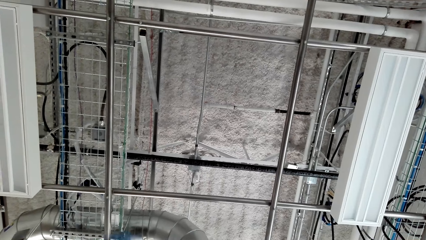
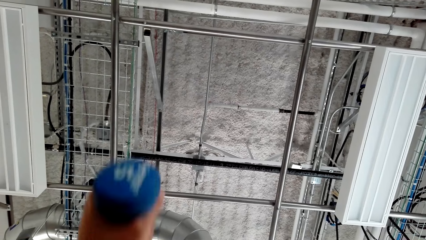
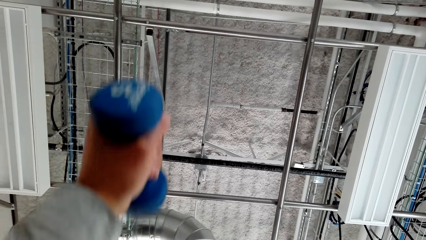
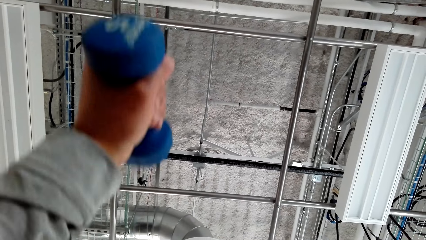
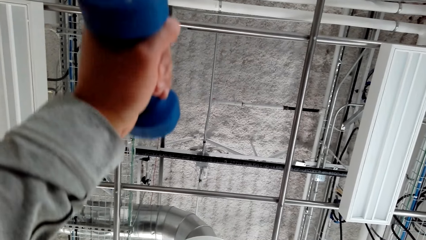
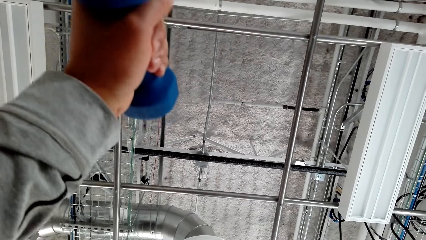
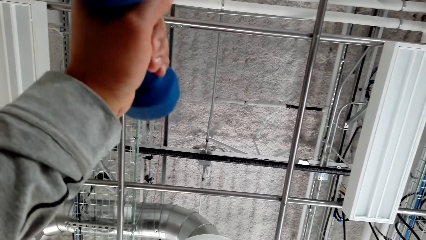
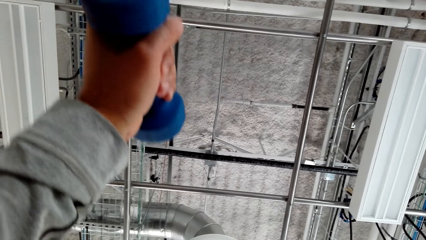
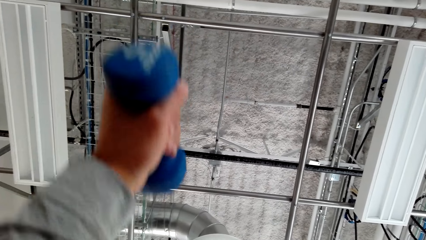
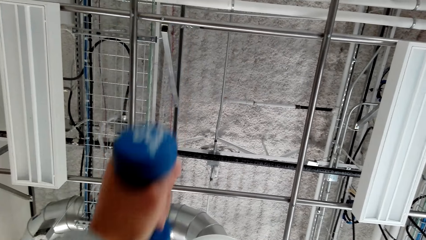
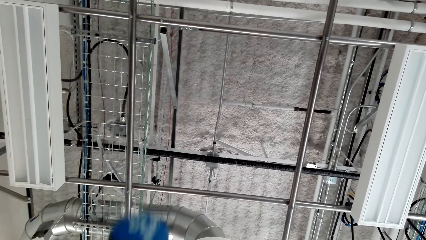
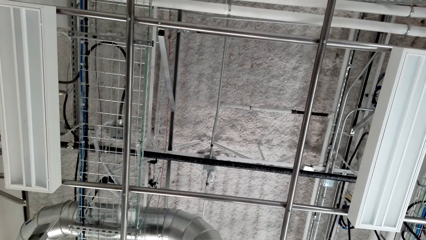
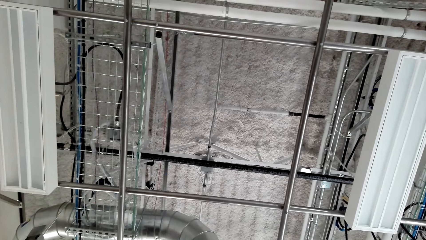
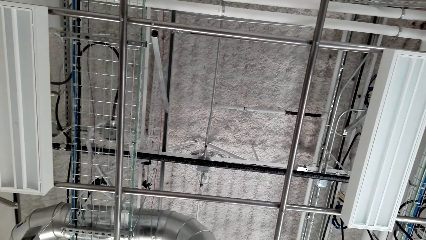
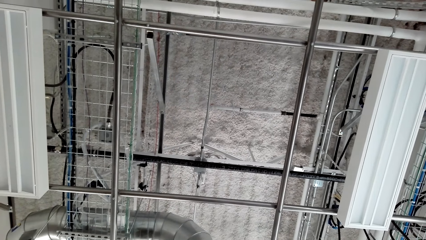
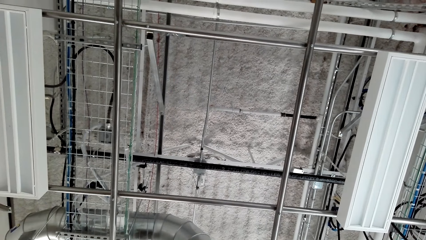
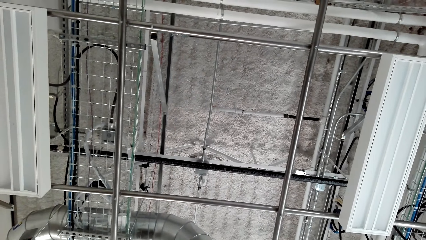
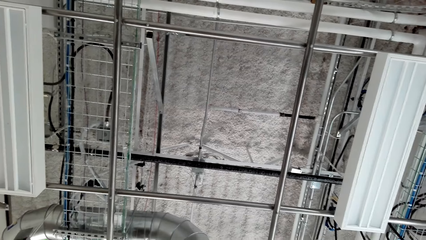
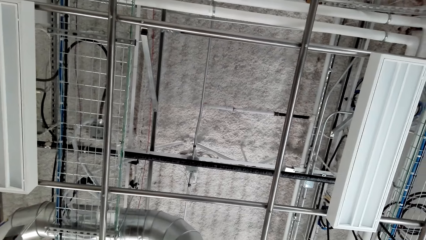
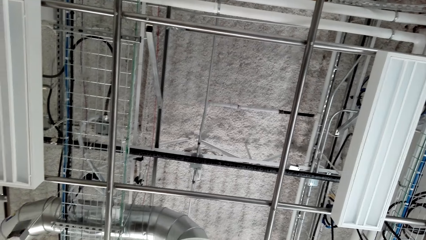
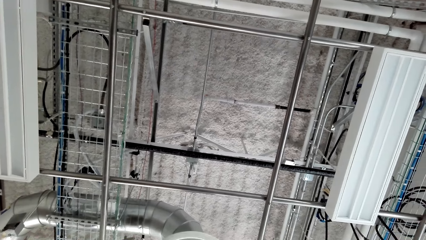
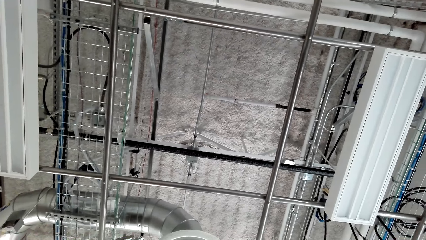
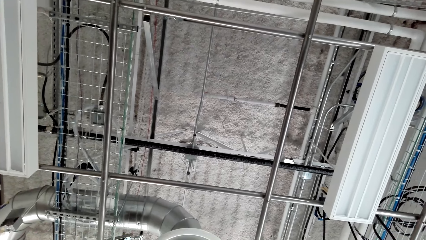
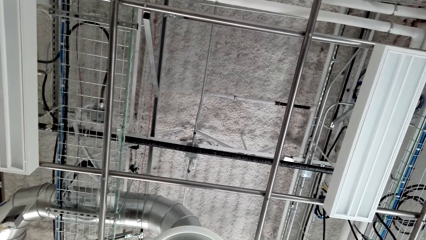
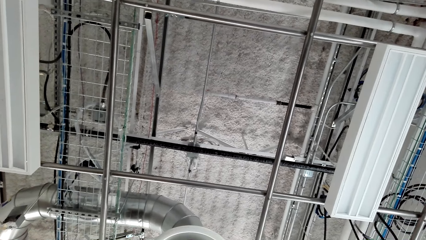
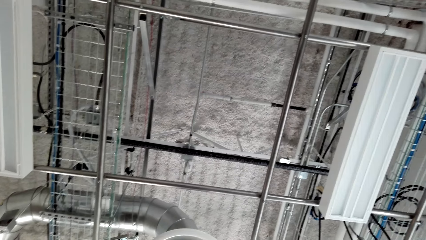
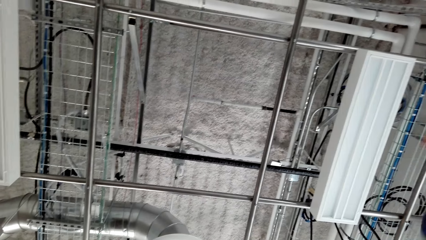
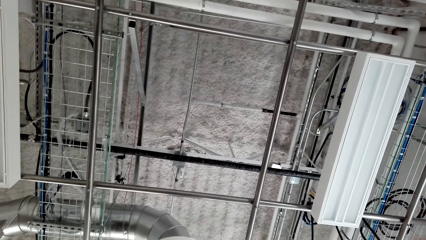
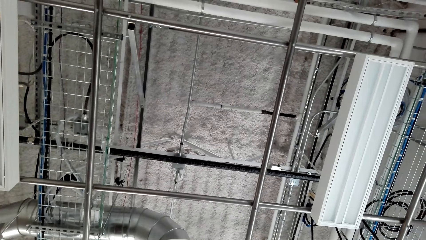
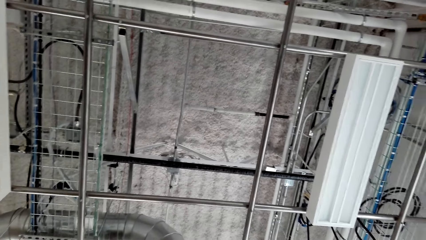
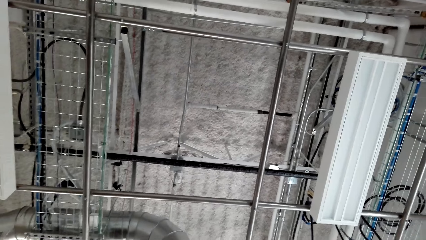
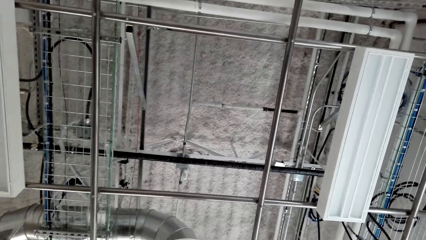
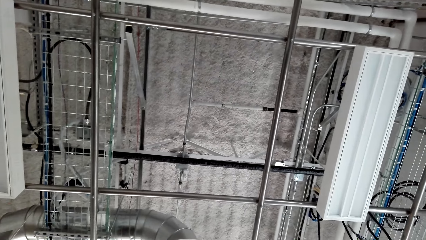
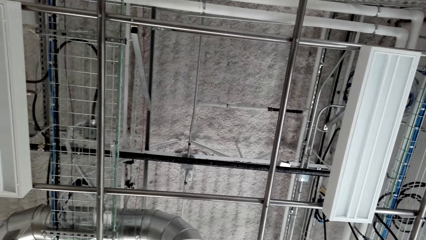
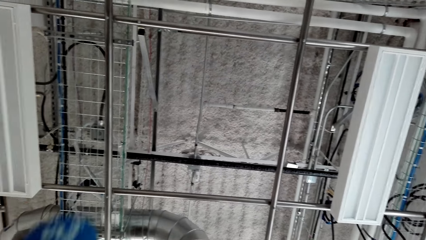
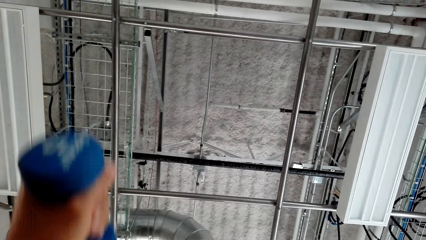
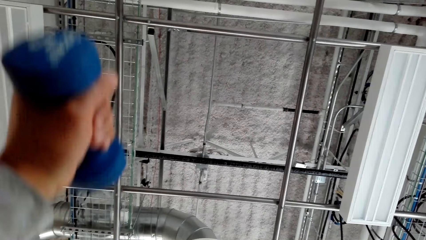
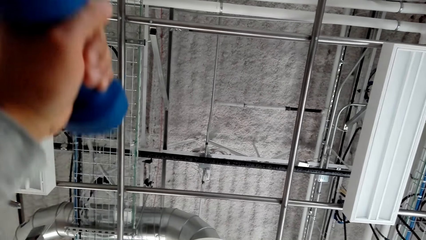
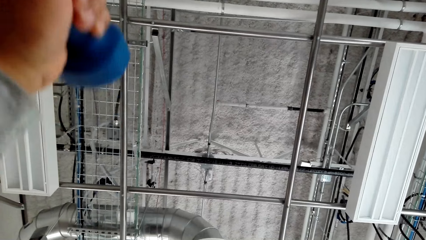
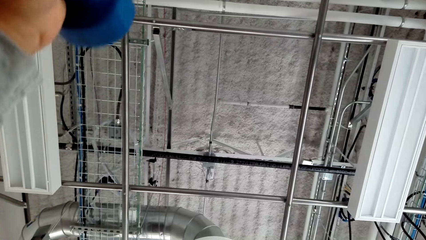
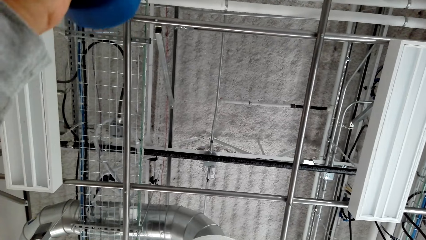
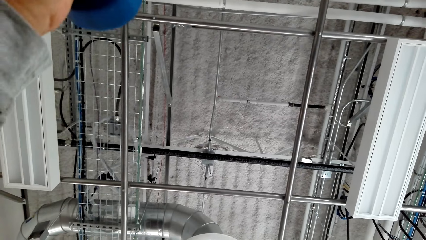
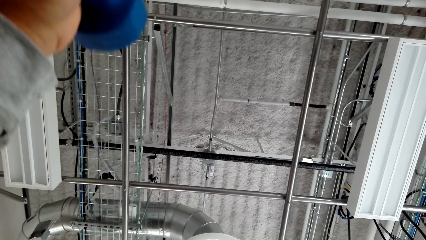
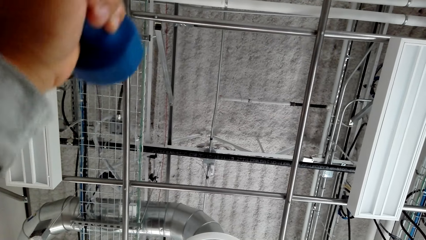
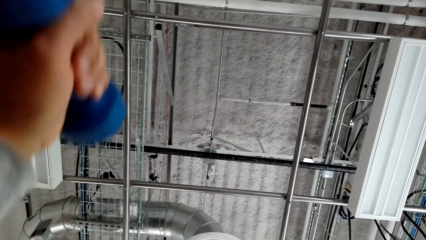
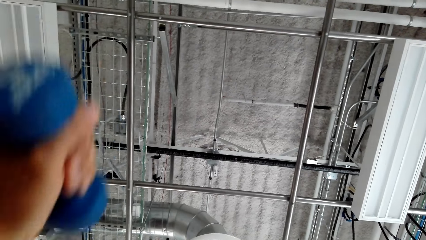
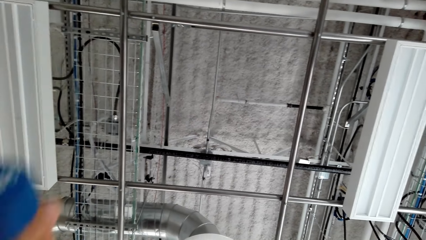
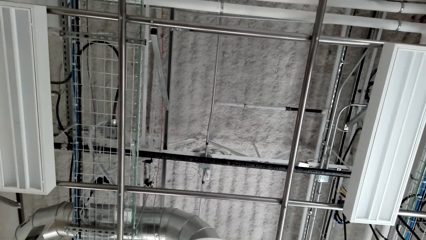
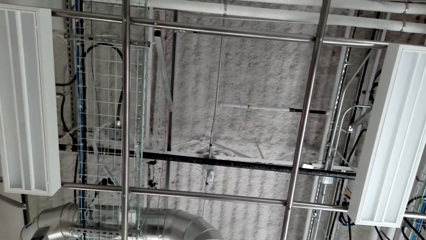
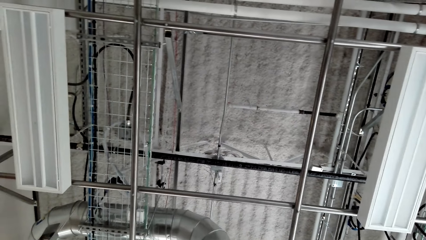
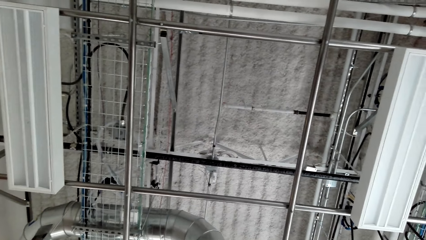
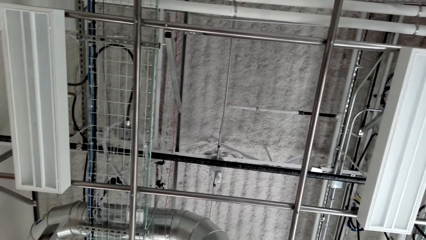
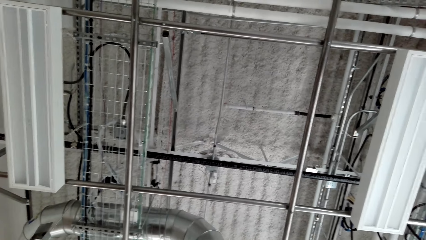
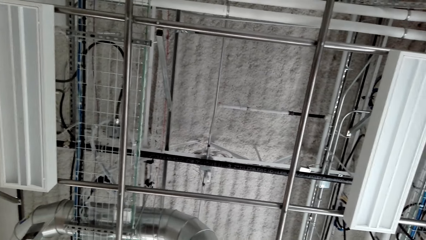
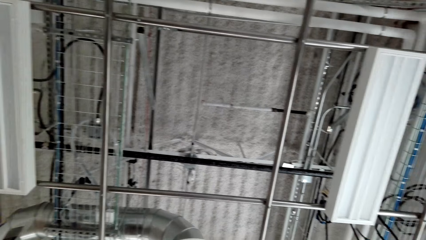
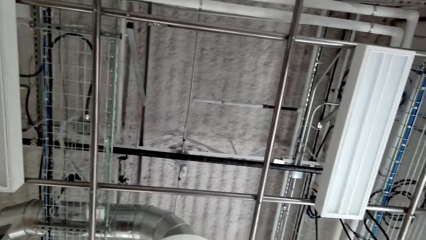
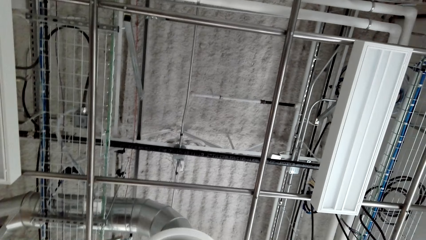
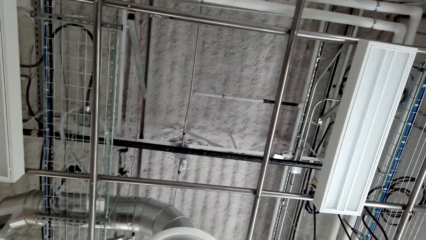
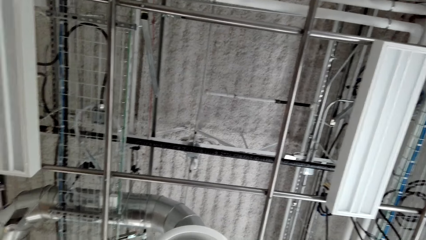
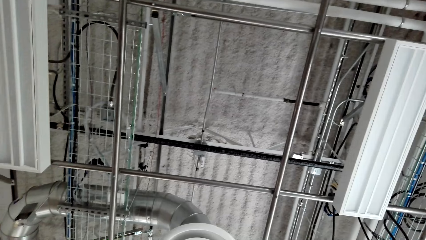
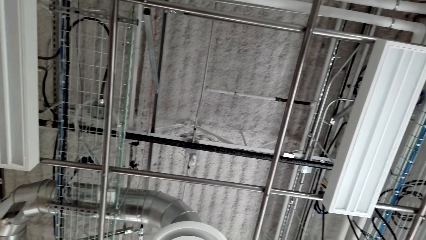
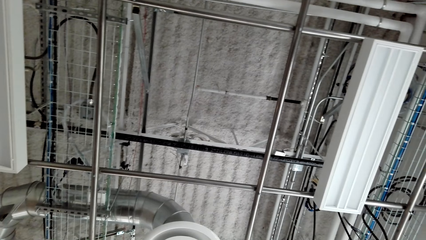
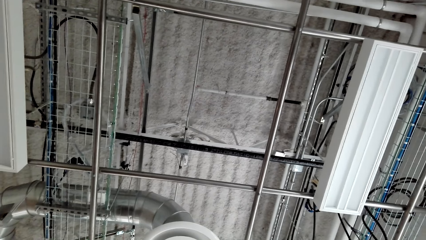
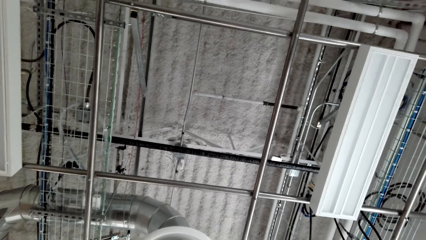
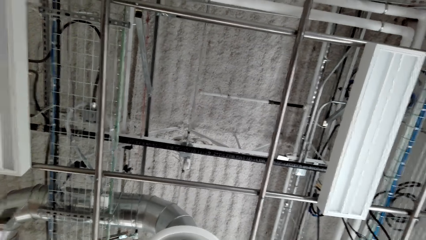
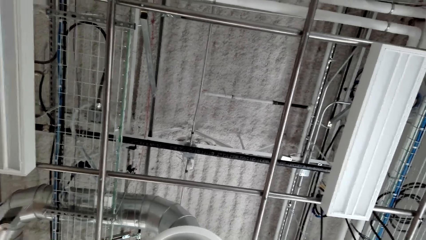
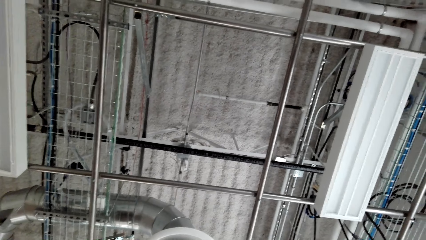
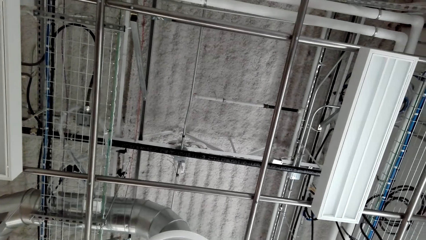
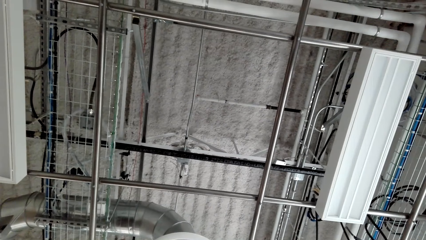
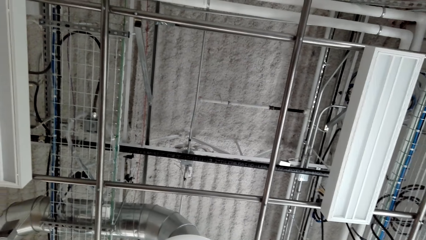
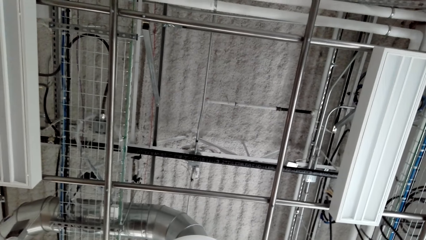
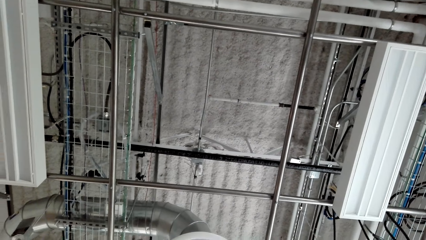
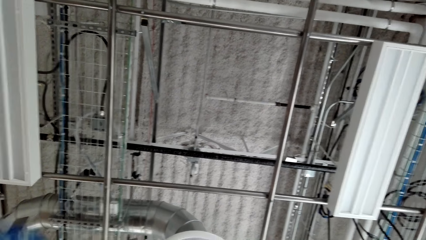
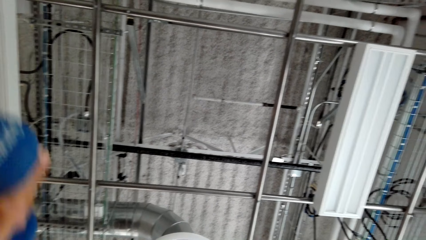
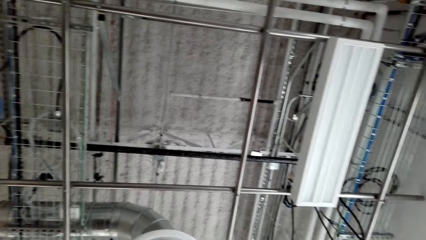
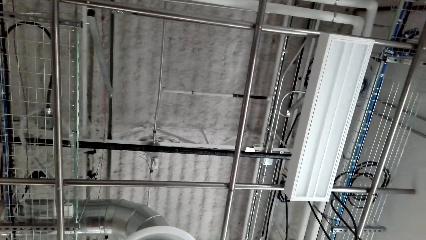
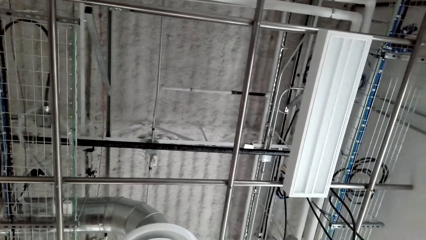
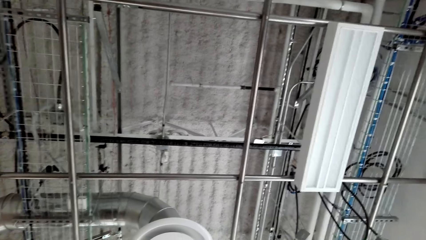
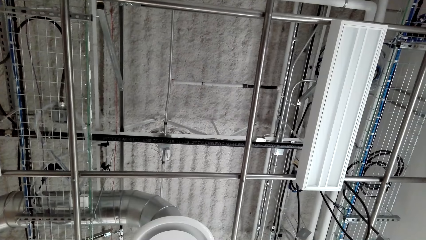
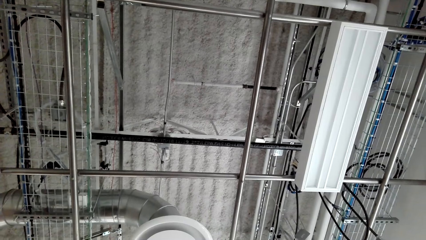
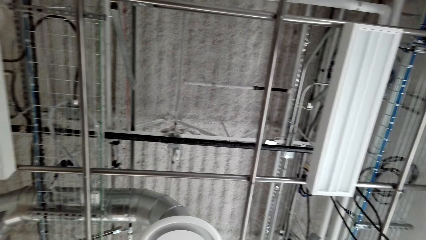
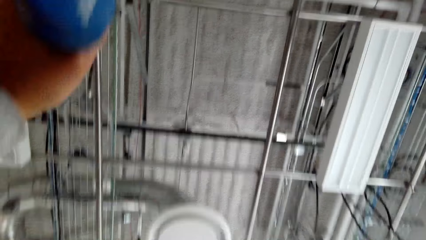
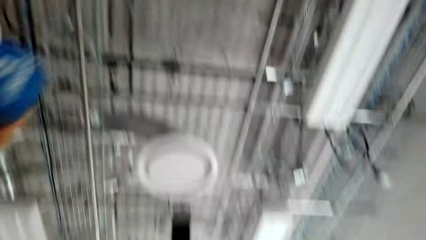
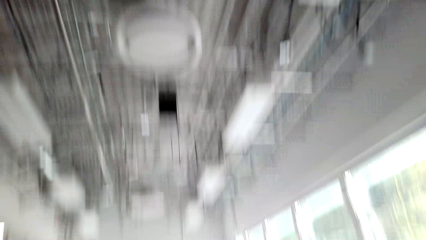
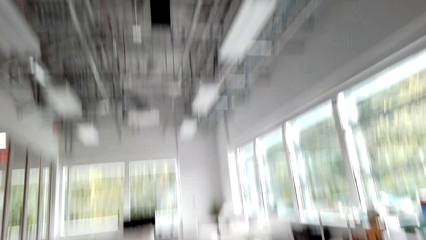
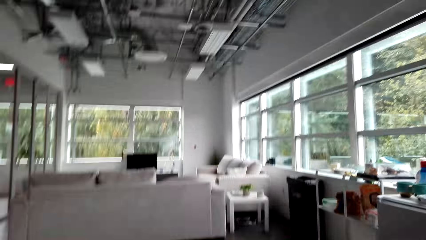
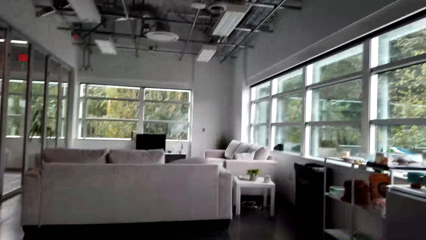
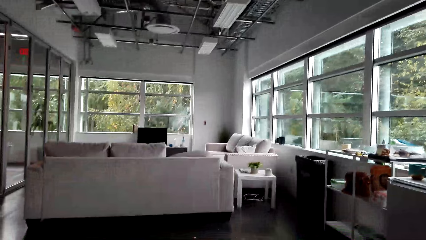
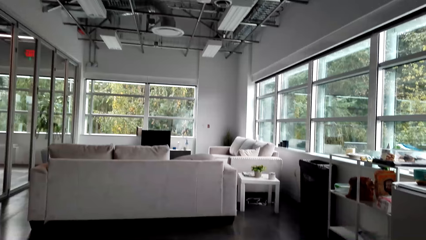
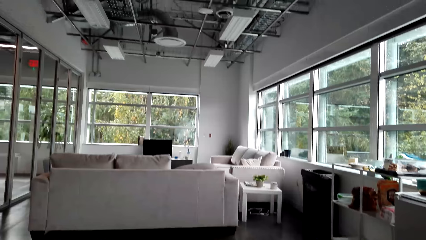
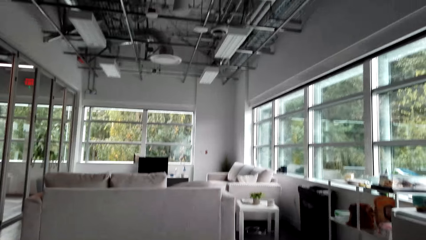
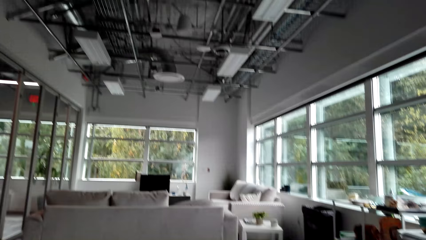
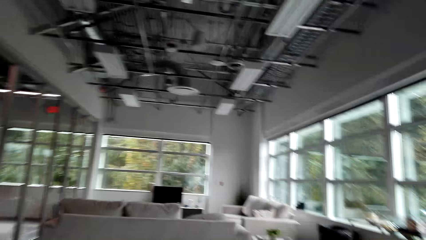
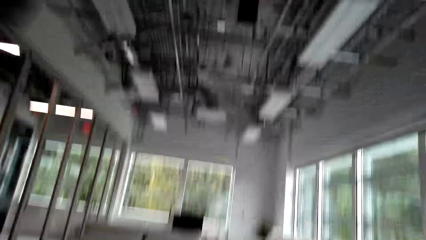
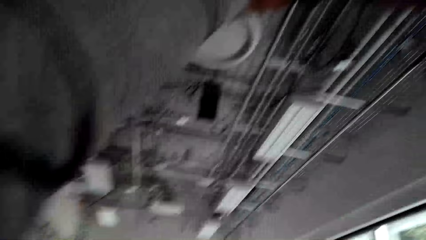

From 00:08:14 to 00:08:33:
The camera wearer lifts the weight. He lowers the weight. He looks at the ceiling. He lifts the bicep up on his hands. He lowers the bicep down on his hand. He looks at the ceiling. He lifts the bicep up on his hands. He looks around the house. He lowers the bicep down on his hand.
